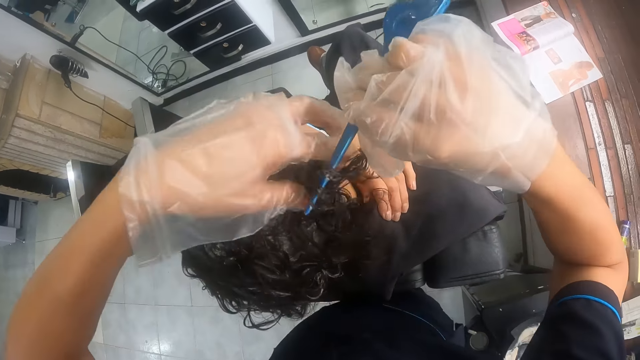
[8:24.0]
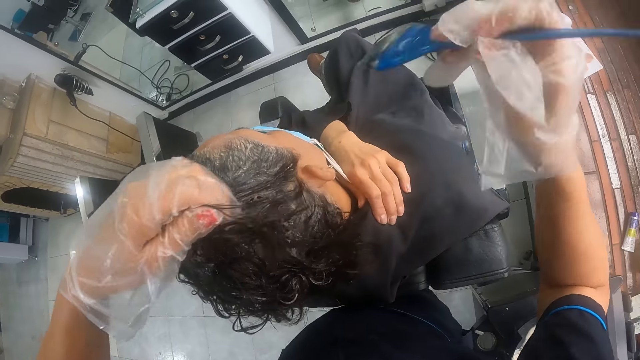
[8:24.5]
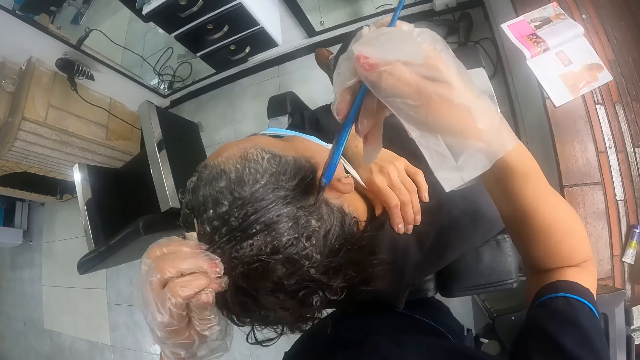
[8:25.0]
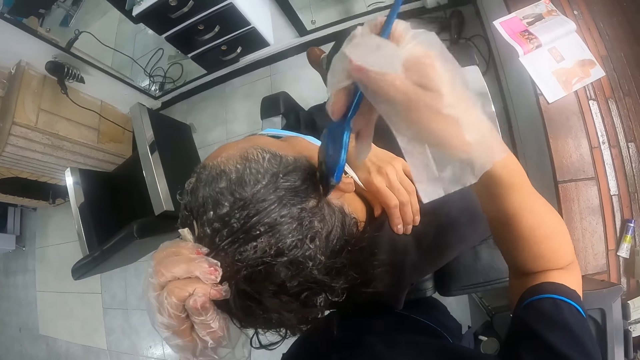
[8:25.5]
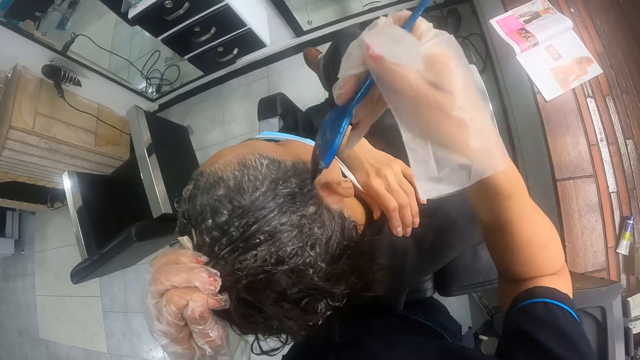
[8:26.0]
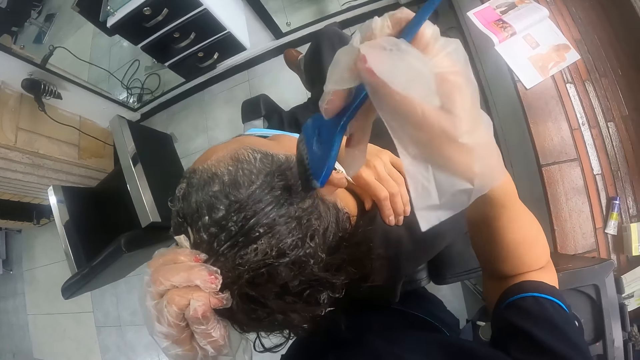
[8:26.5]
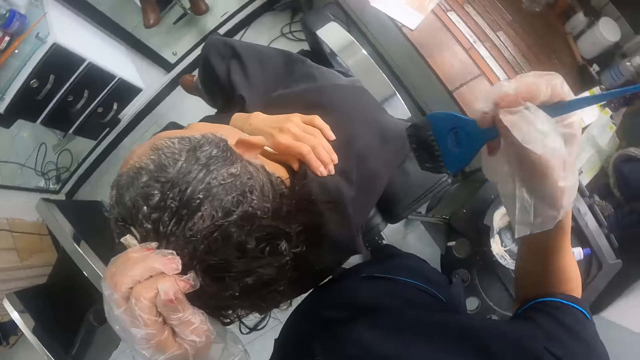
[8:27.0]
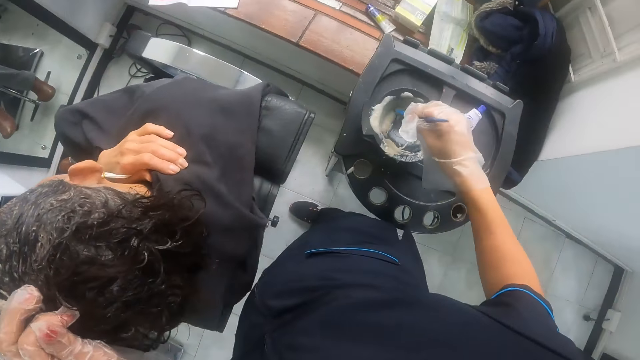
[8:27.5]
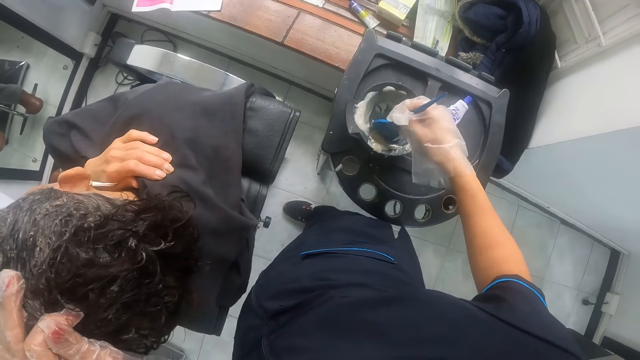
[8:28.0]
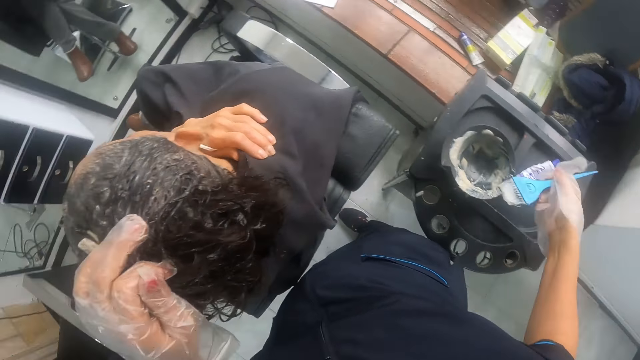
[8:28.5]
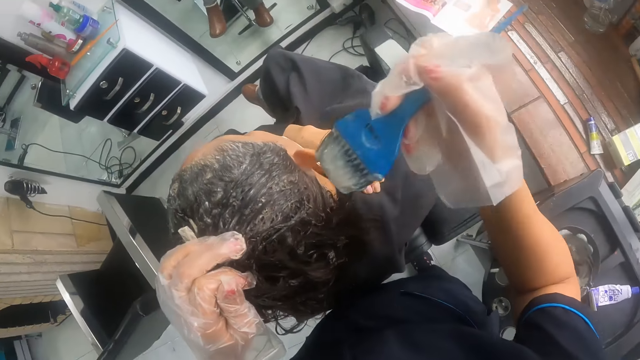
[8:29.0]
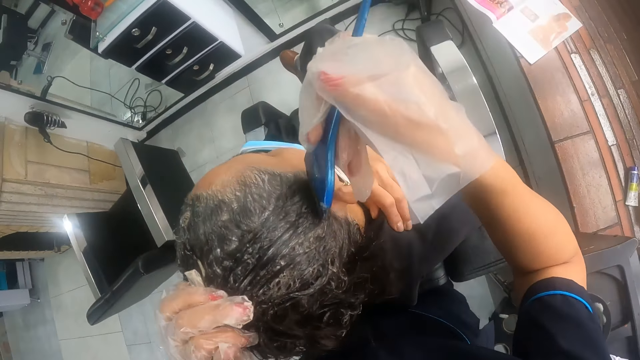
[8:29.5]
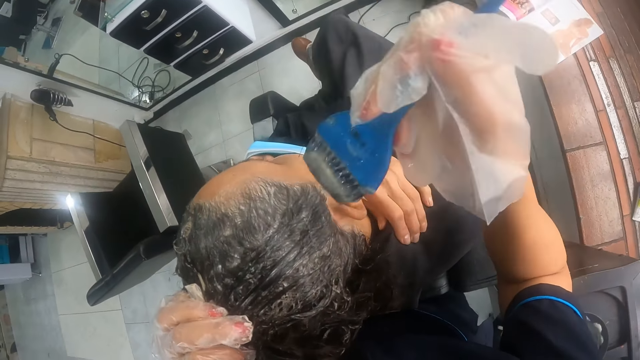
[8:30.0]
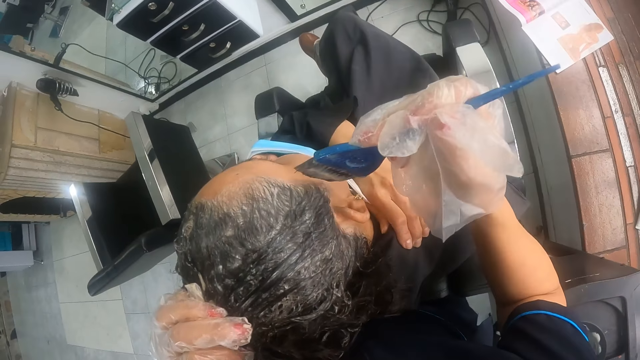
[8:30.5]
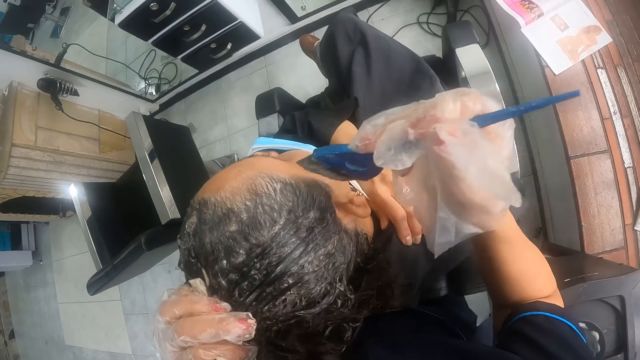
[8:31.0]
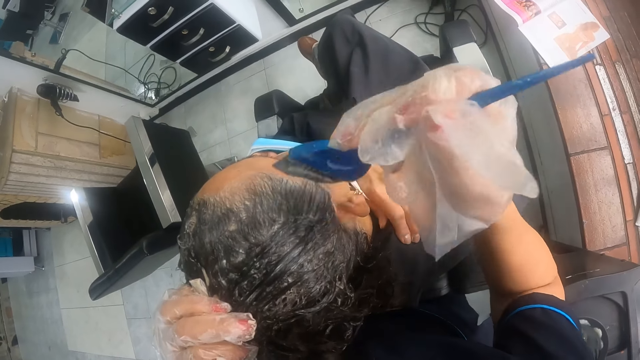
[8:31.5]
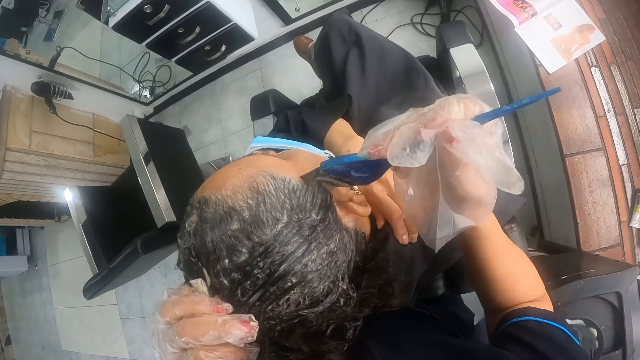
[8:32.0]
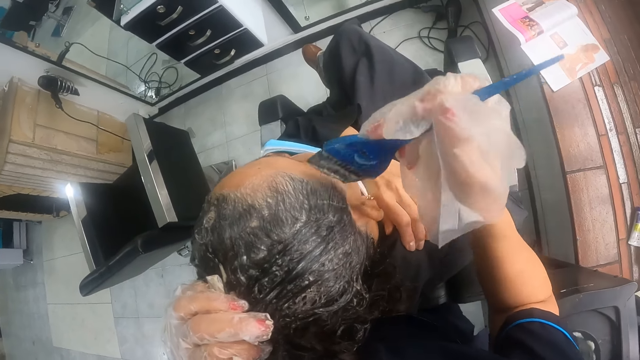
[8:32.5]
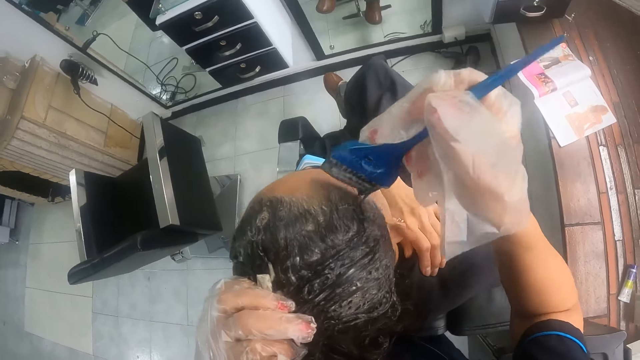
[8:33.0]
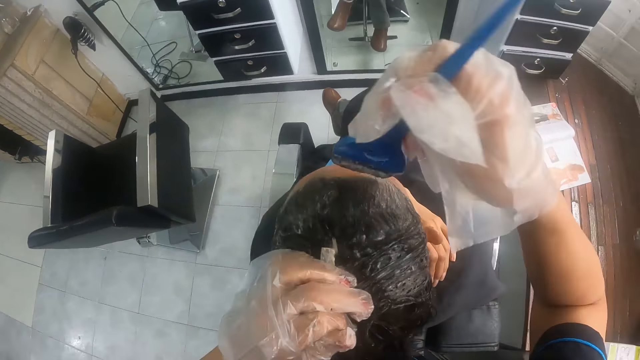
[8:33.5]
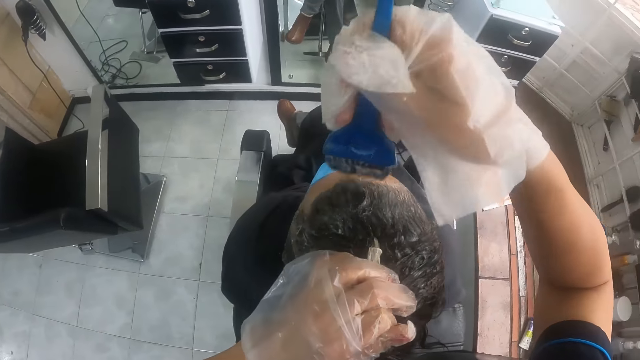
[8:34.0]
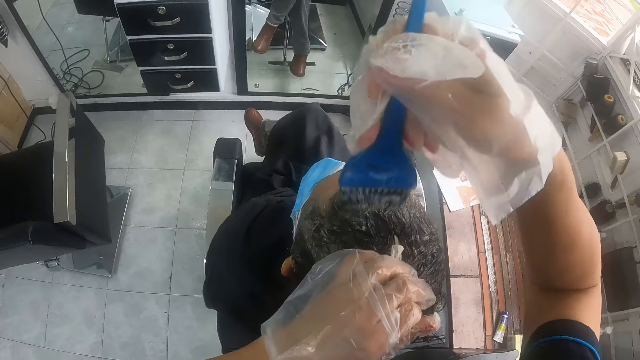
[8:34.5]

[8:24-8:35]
The camera wearer holds the woman's hair with her gloved left hand. She applies relaxer to the woman's hair with the hairbrush in her gloved right hand. She dips the hairbrush in her gloved right hand in the mixing bowl or tin of relaxer. She scoops off excess hair relaxer on the tin. She applies relaxer to the woman's hair with the hairbrush in her gloved right hand.

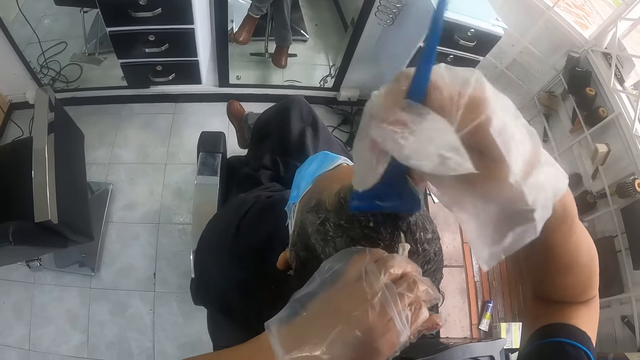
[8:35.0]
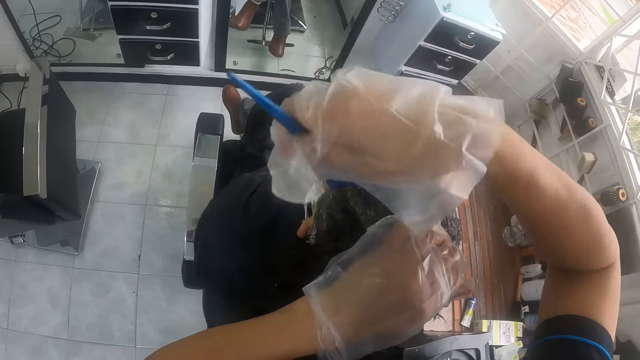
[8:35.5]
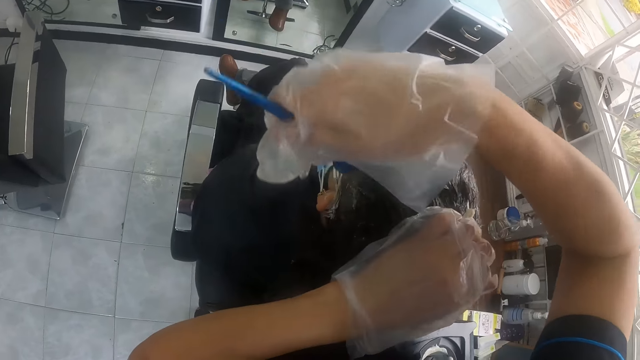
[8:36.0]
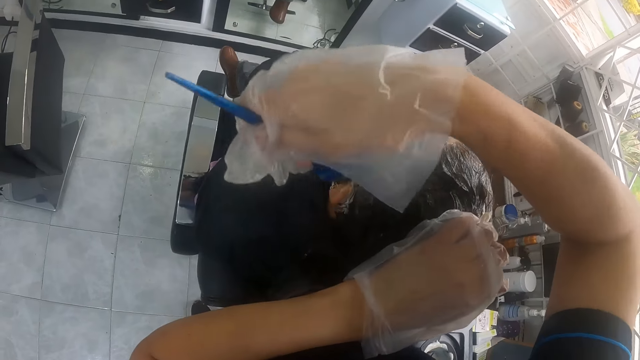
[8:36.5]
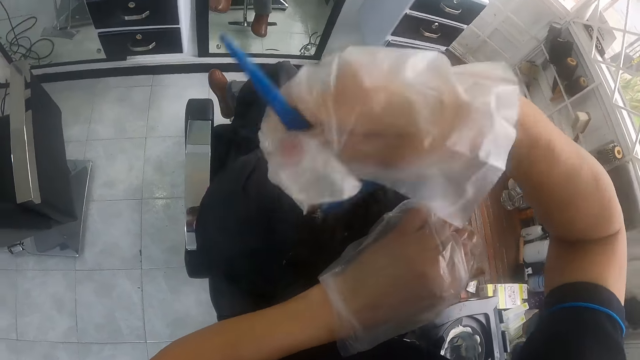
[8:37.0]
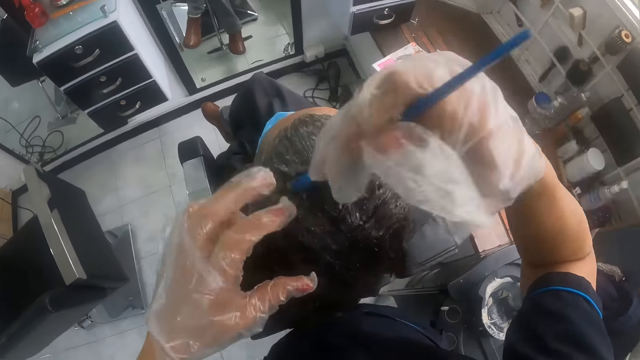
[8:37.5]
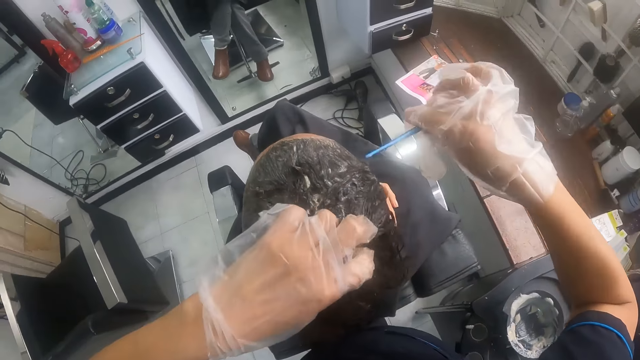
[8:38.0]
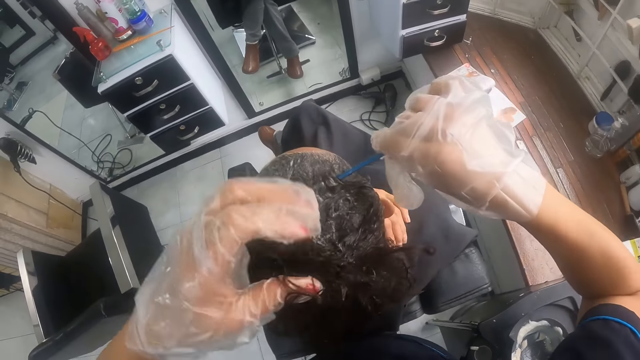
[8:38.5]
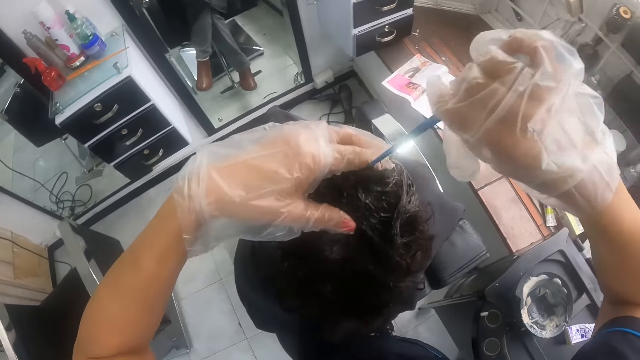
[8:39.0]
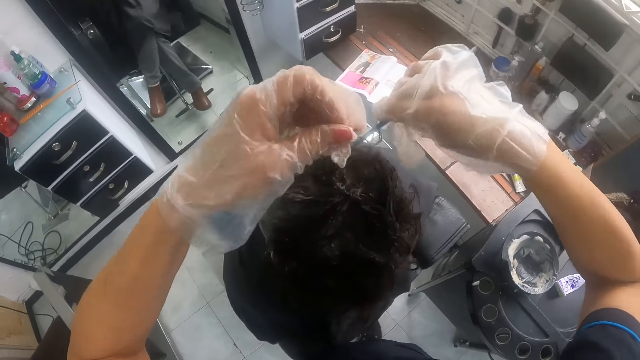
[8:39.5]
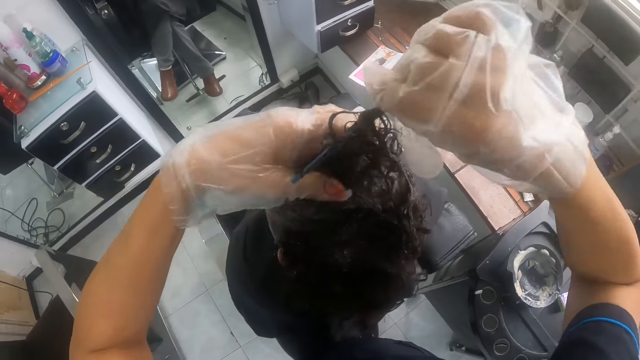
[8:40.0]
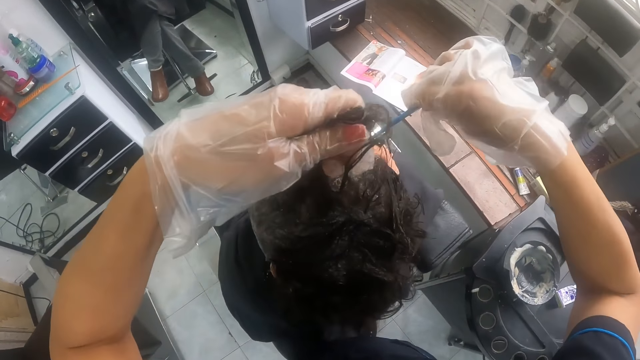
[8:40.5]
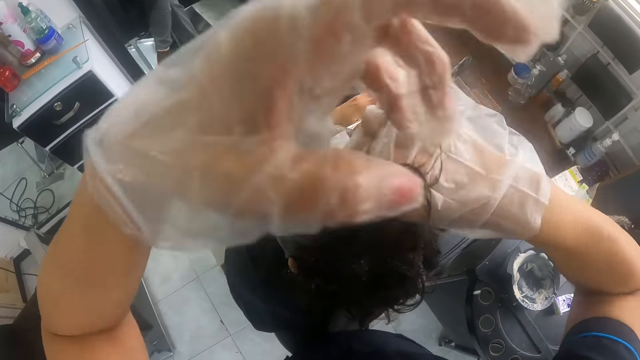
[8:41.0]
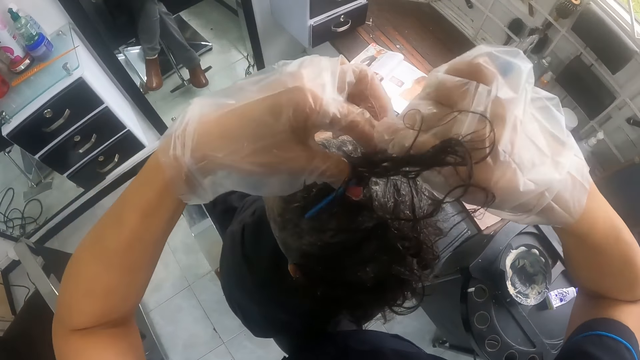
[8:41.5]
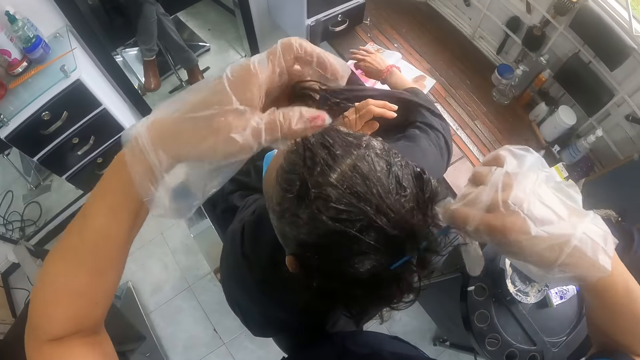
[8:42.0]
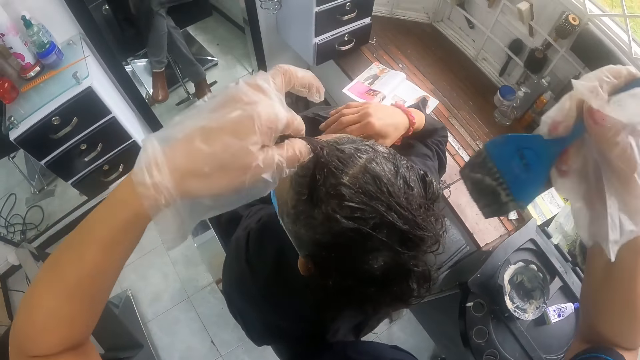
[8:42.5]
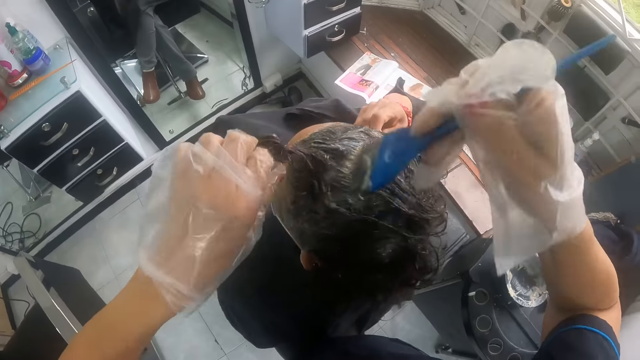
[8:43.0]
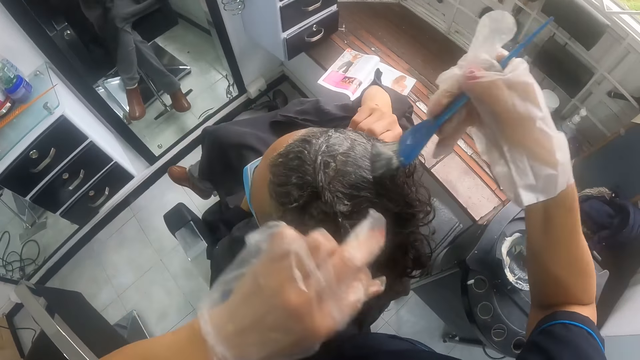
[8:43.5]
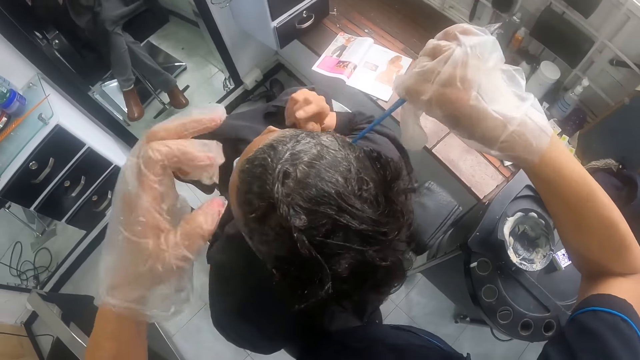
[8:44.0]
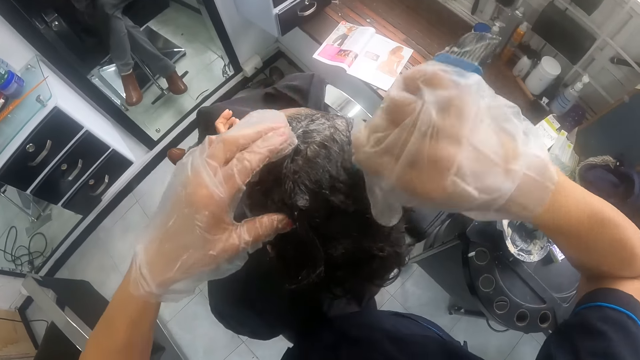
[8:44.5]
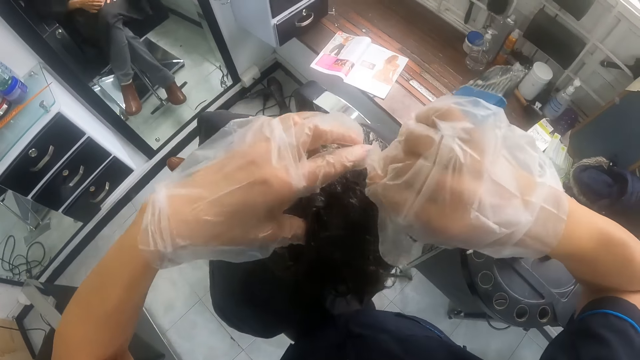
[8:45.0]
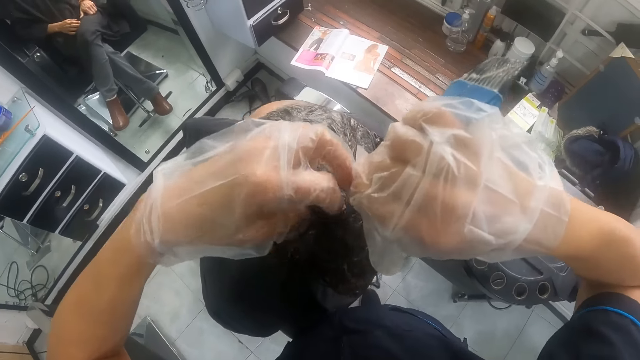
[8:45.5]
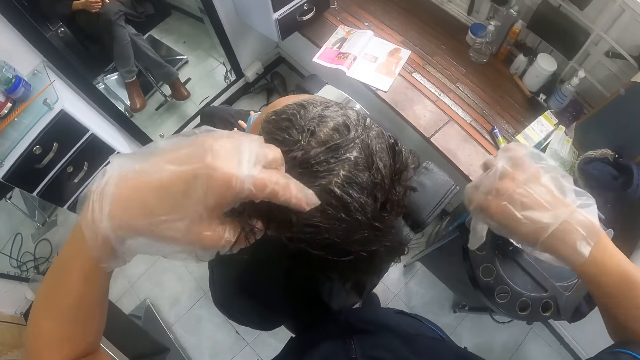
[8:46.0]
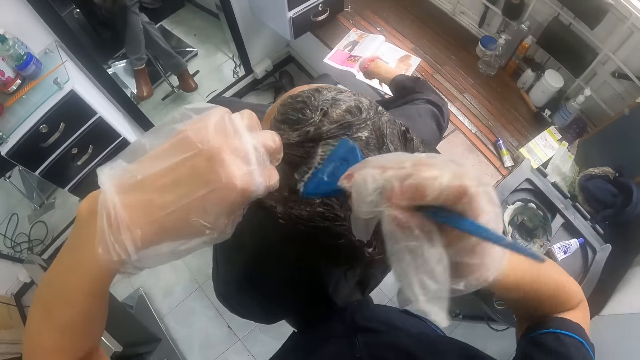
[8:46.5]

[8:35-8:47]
The camera wearer holds the woman's hair with her gloved left hand. She stretches the woman's hair with the hairbrush in her gloved right hand. She cuts a part of hair with the hairbrush. She holds the woman's hair with her gloved left hand. She stretches the woman's hair with the hairbrush in her gloved right hand. She holds the woman's hair with her gloved left hand. She stretches the woman's hair with the hairbrush in her gloved right hand. She holds the woman's hair with her gloved left hand. The woman brings out her right hand from the salon cape and pulls the strings of the mask over her right ear with her right hand. The camera wearer applies relaxer to the woman's hair with the hairbrush in her gloved right hand. She parts the woman's hair with the tail of the hairbrush in her right hand. She holds the woman's hair with her gloved left hand.
